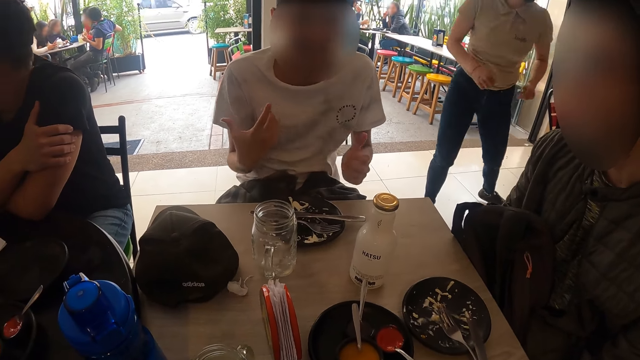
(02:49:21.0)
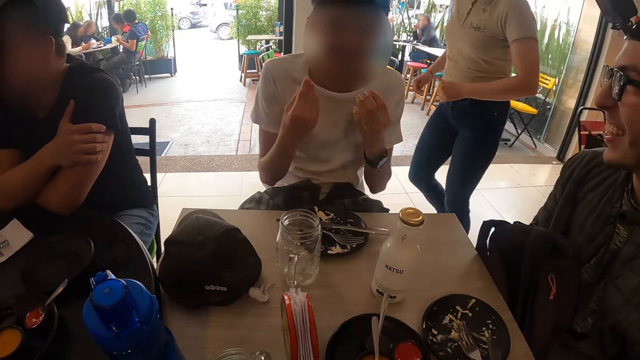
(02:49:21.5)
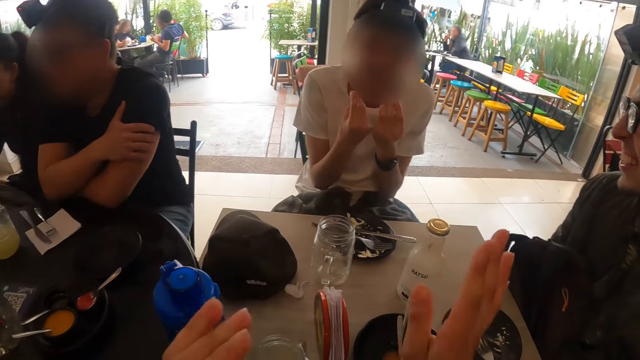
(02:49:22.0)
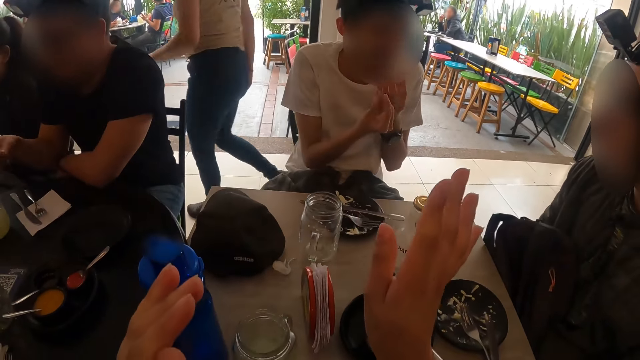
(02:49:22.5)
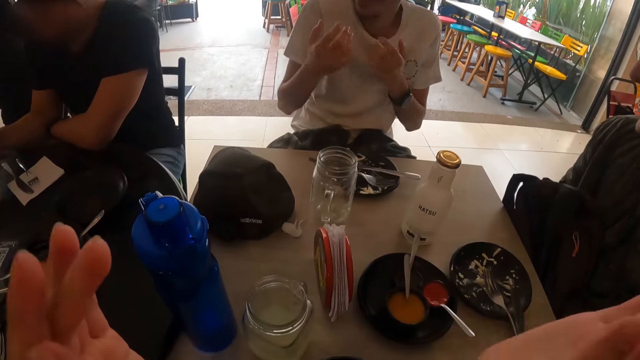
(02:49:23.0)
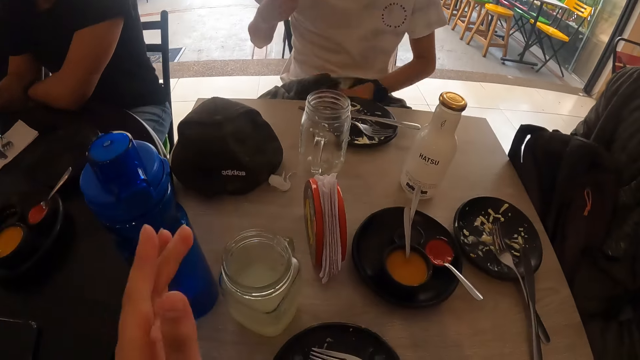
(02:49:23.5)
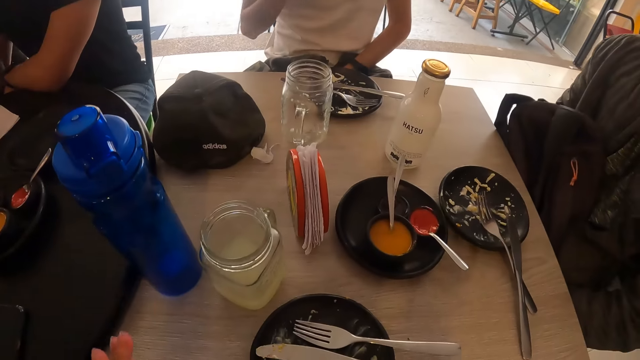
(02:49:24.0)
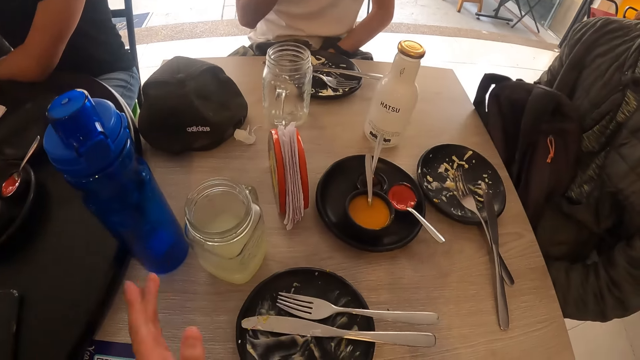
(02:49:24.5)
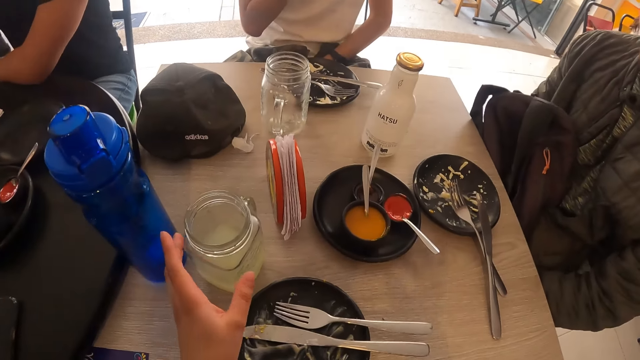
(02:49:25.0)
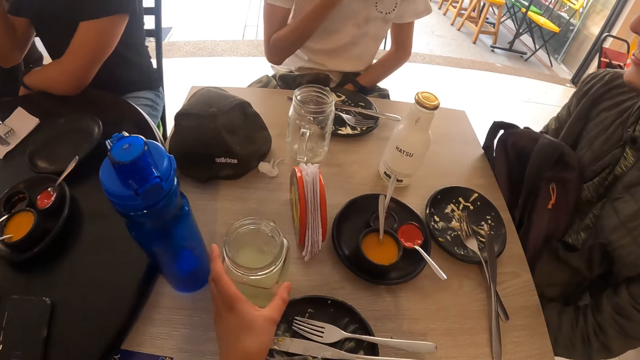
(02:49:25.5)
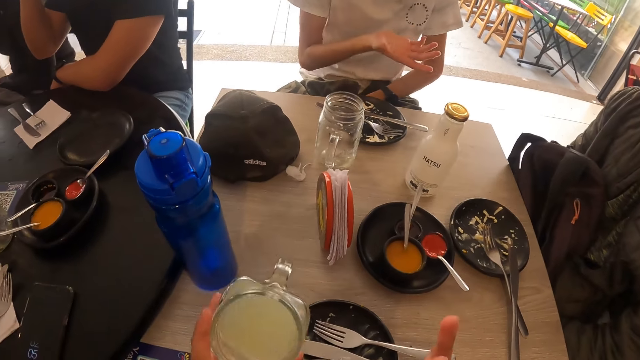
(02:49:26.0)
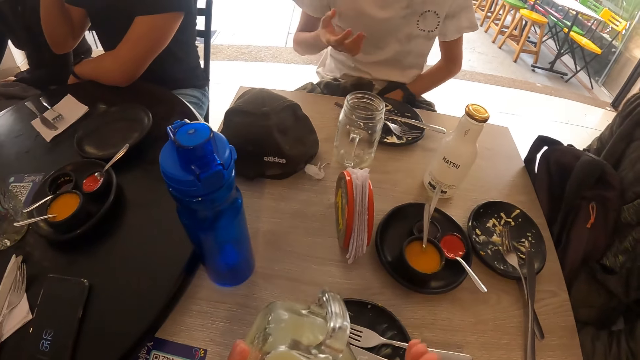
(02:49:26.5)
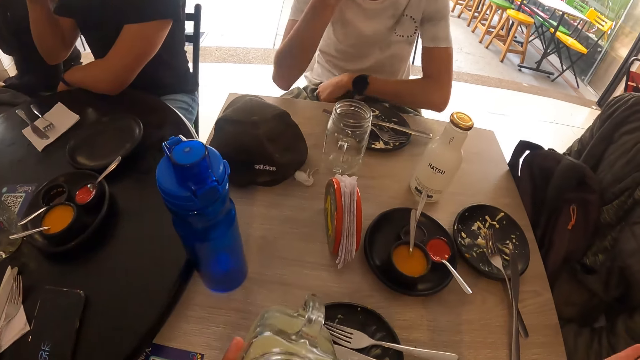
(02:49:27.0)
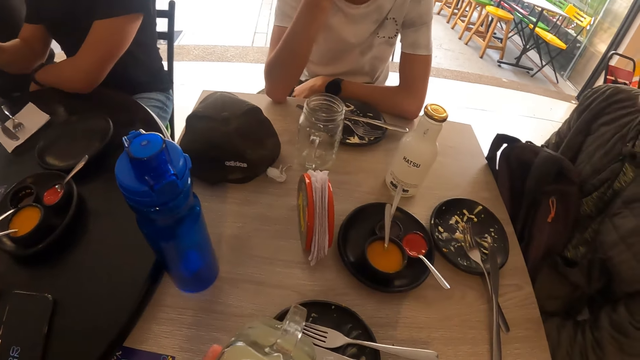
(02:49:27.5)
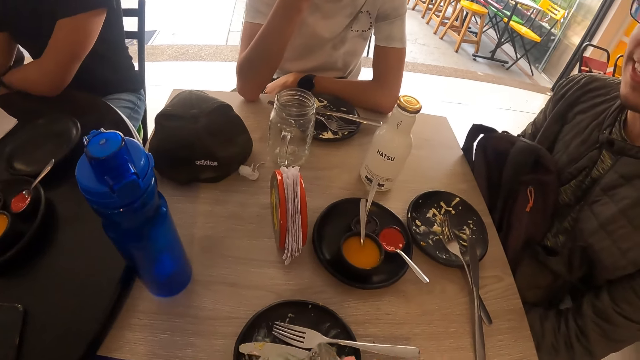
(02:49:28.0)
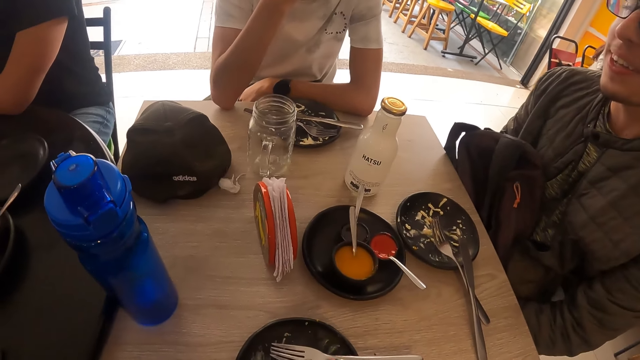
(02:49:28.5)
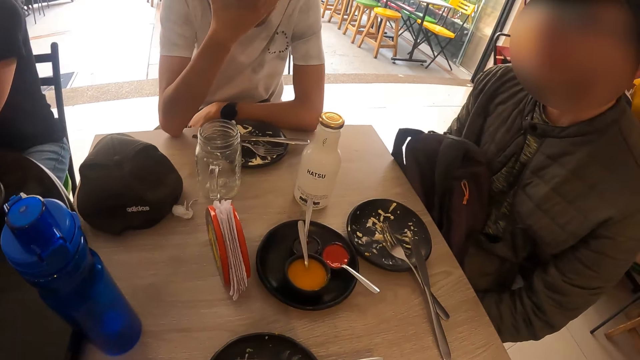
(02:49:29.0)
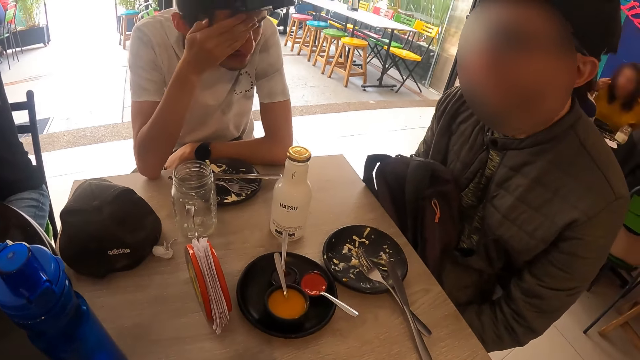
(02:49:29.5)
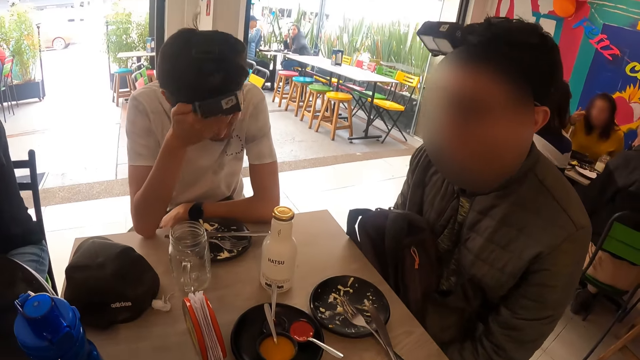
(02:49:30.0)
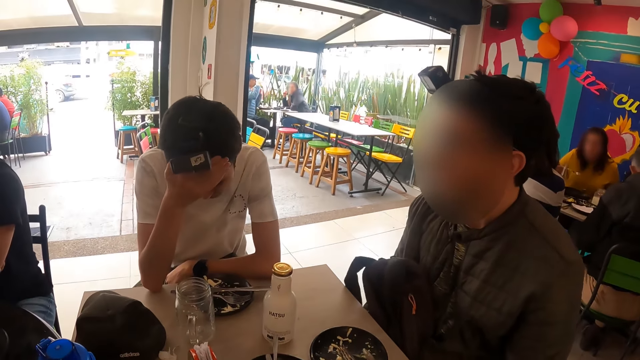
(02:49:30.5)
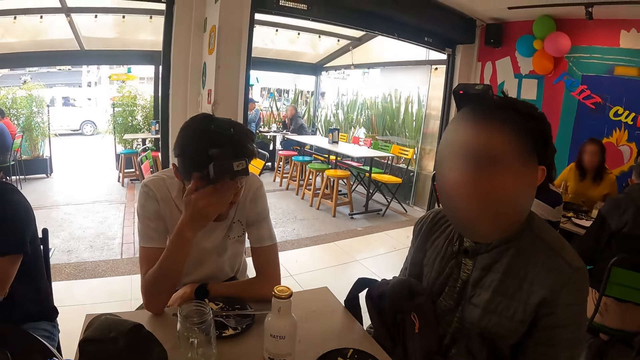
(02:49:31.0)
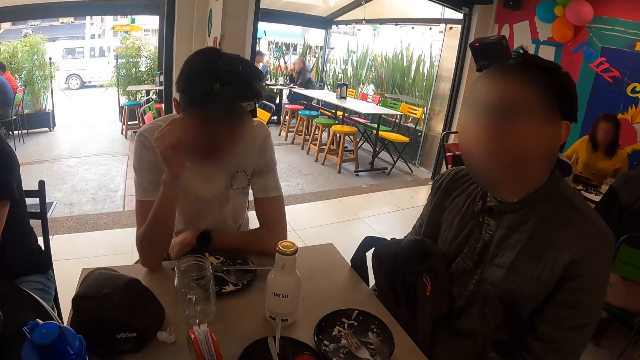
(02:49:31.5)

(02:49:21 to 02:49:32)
The camera wearer converses with a man and another man. He illustrates with his hand. A man puts down his hand. The camera wearer picks up the cup of juice from the table with his left hand. He drinks from the cup of juice in his left hand. The first man converses with the camera wearer and the other man.

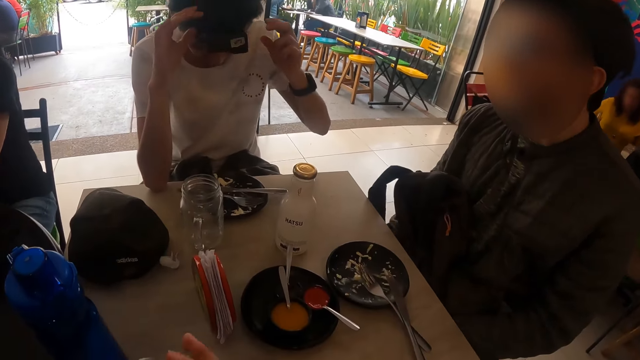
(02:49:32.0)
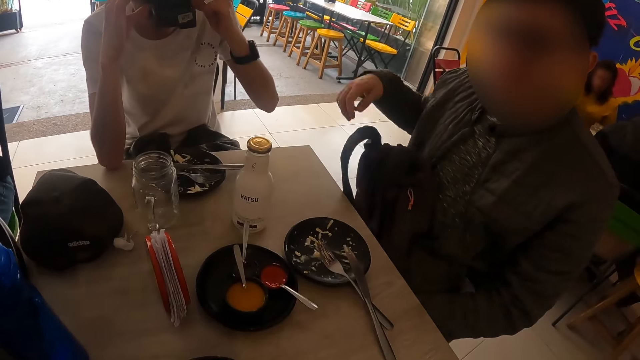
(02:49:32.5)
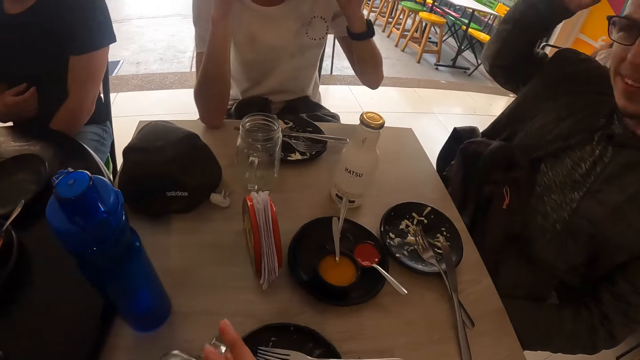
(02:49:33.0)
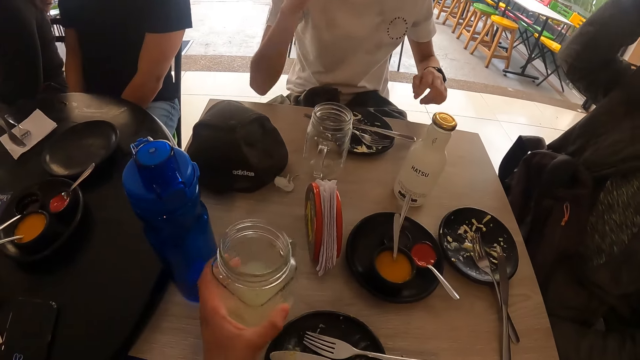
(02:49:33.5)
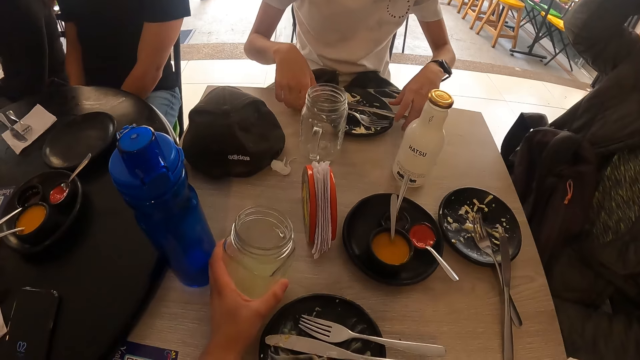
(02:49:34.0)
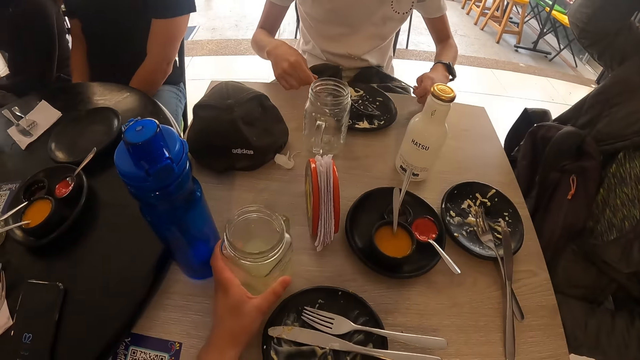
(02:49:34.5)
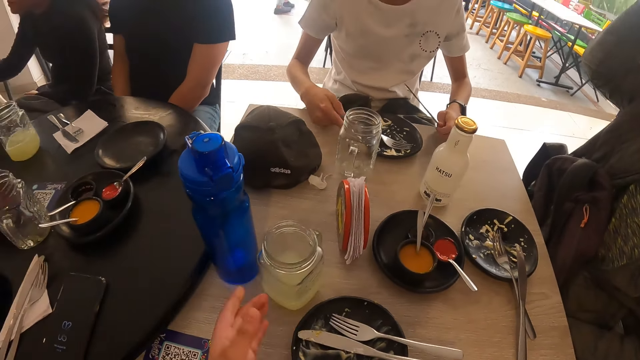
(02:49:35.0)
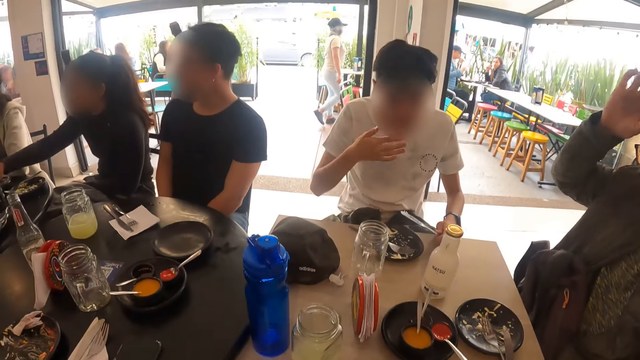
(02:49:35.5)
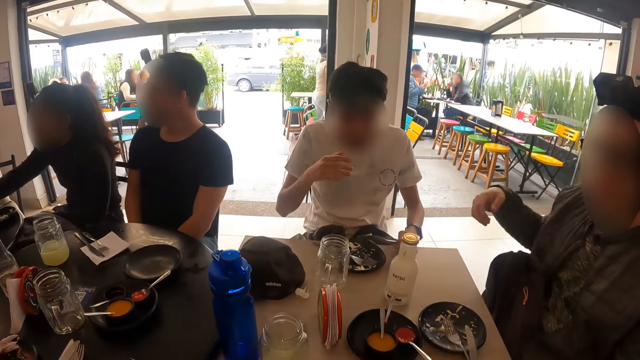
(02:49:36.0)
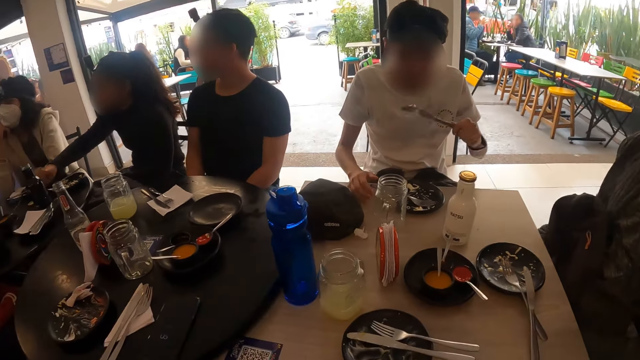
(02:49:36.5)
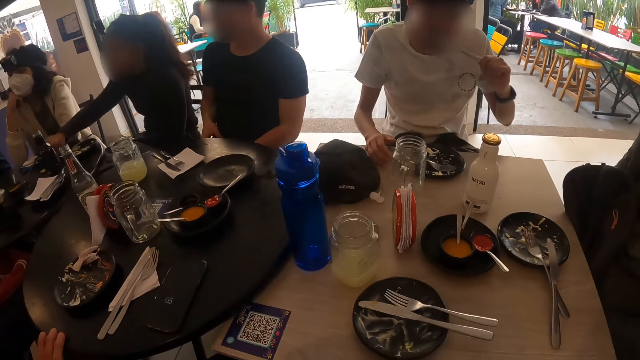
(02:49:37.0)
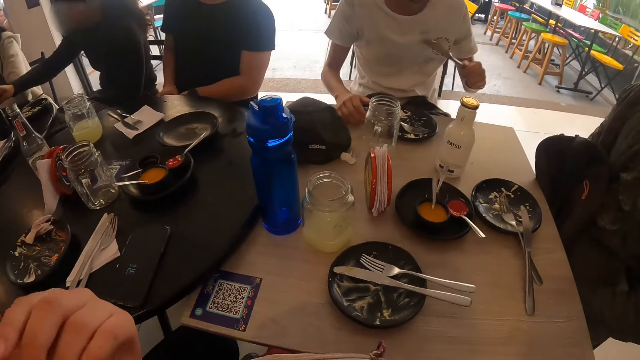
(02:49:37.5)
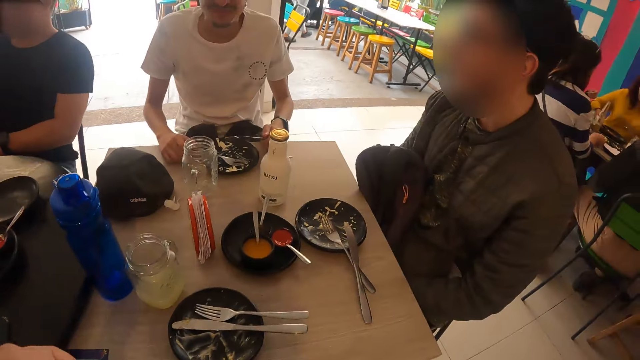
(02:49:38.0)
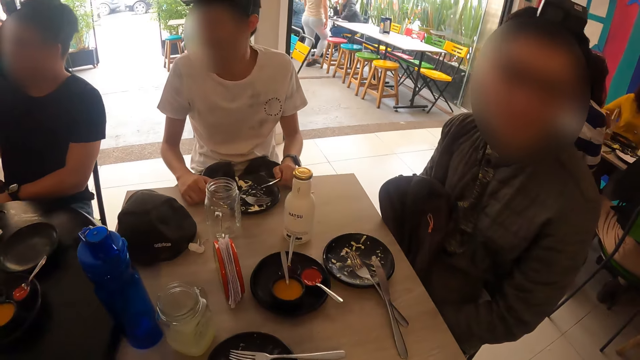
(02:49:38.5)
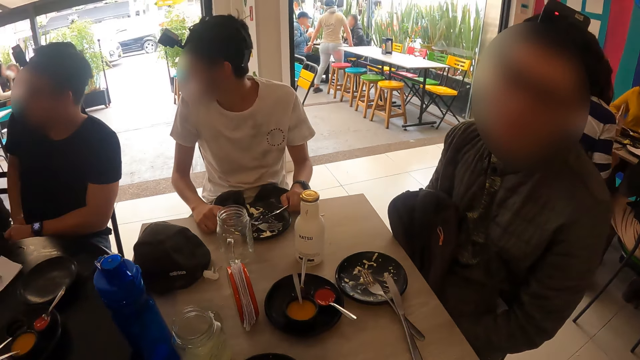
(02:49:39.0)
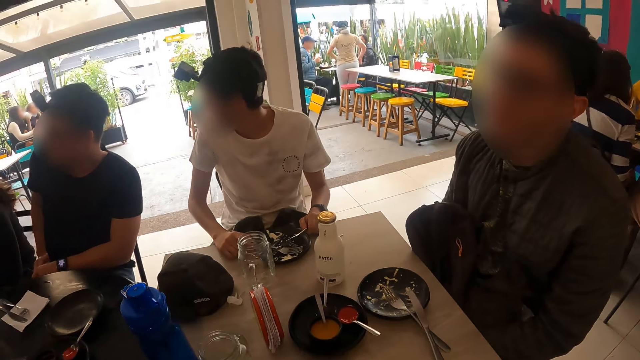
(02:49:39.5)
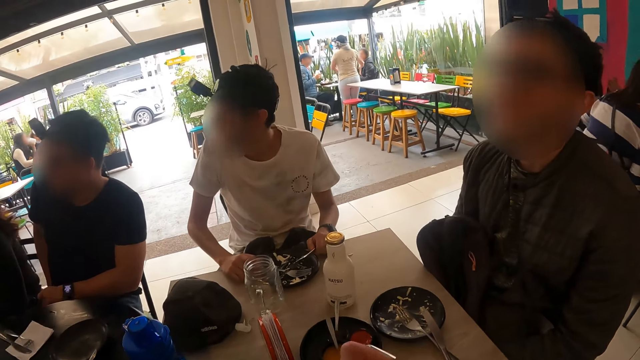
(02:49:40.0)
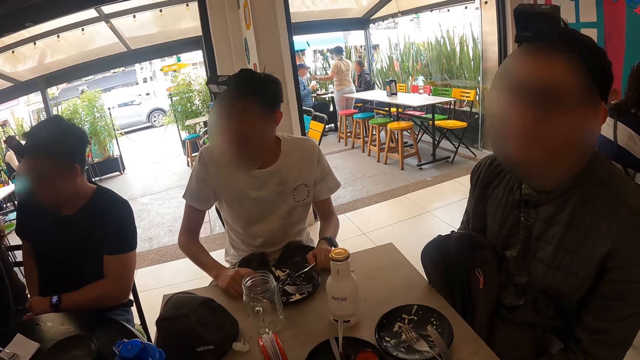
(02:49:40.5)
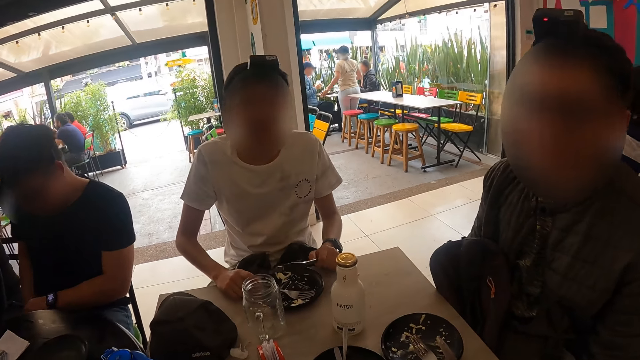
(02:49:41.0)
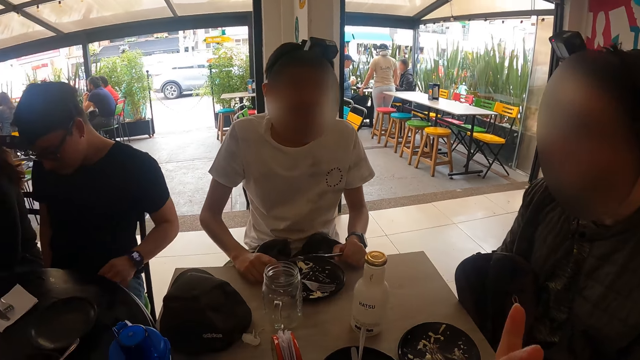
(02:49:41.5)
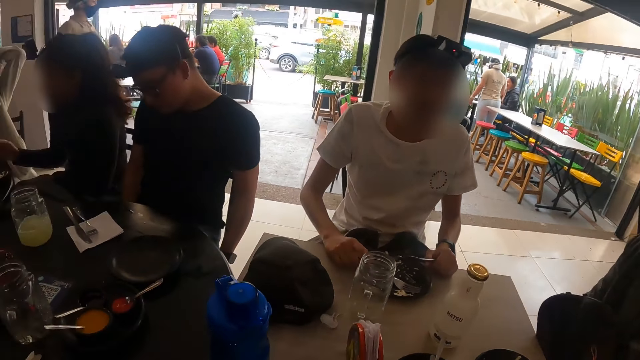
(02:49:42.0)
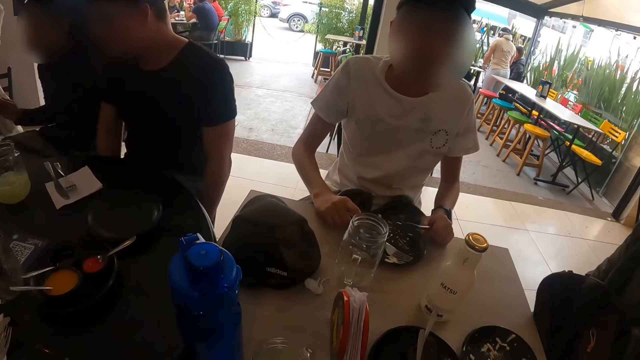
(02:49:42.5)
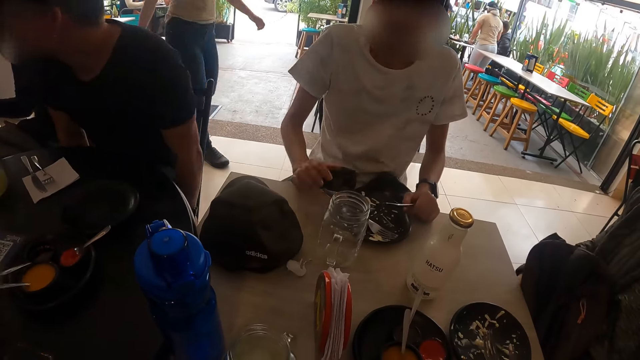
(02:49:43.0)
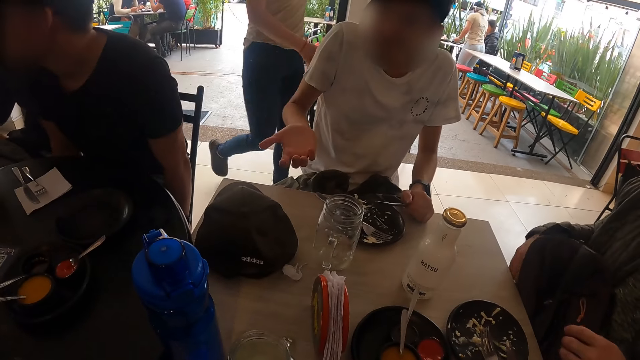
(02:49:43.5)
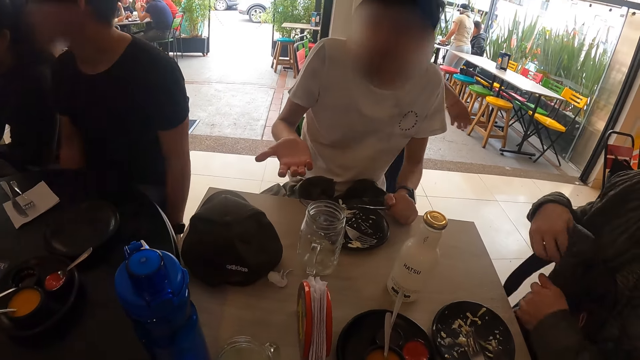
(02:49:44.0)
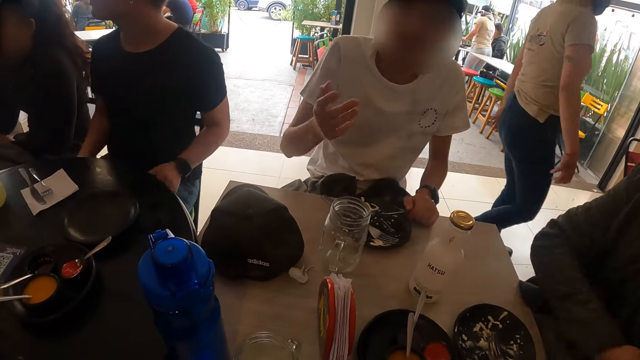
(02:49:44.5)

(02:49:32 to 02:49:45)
A man touches his head. The camera wearer drops the cup of juice in his left hand on the table. Another man holds a fork on a plate on the table with his right hand and picks up a knife from the plate on the table with his left hand. He eats food remnants on the knife in his left hand. A man puts down his hand. A man converses with the camera wearer and the man with the knife. The man with the knife holds the knife in his left hand. He converses with the camera wearer and the other man. A man lifts up his hand.
